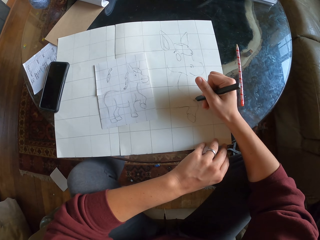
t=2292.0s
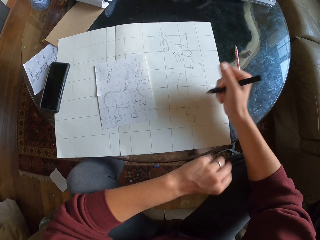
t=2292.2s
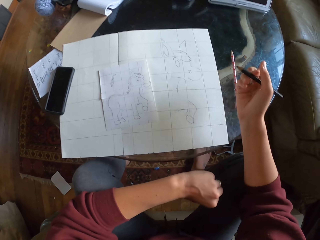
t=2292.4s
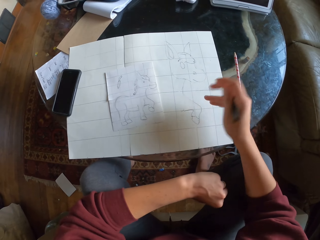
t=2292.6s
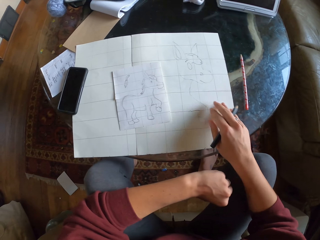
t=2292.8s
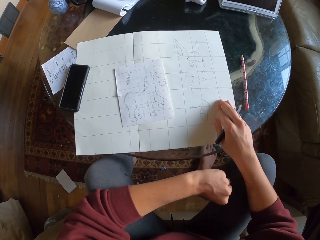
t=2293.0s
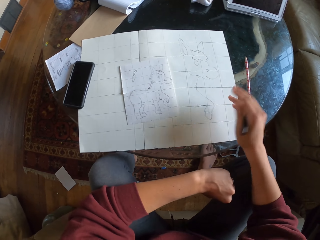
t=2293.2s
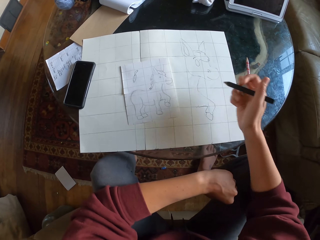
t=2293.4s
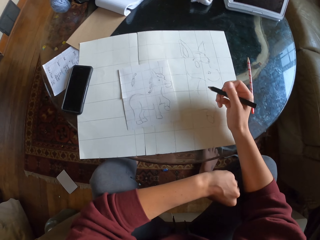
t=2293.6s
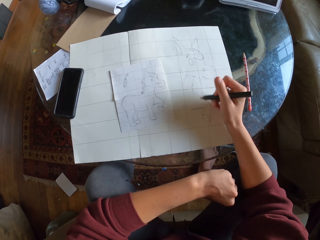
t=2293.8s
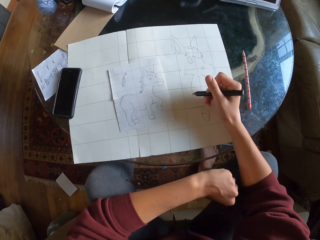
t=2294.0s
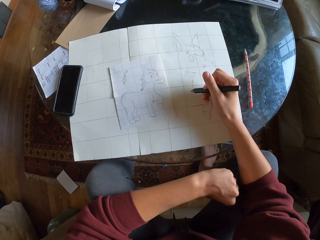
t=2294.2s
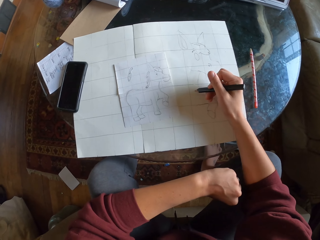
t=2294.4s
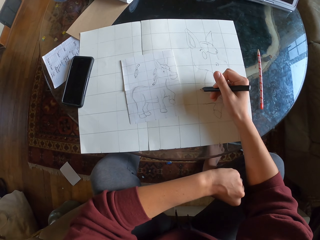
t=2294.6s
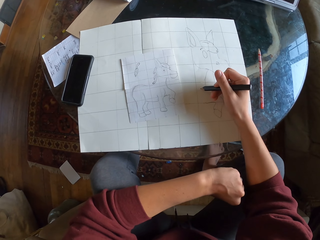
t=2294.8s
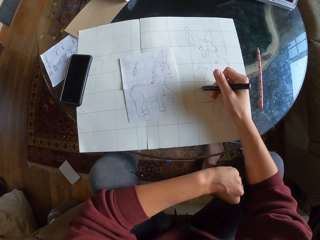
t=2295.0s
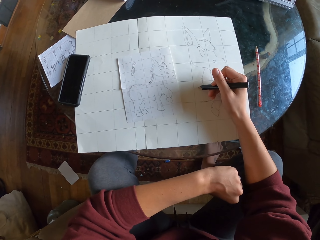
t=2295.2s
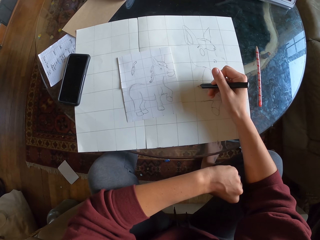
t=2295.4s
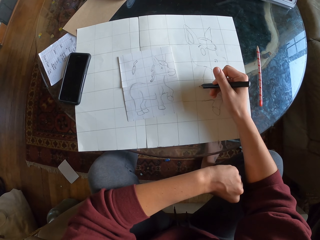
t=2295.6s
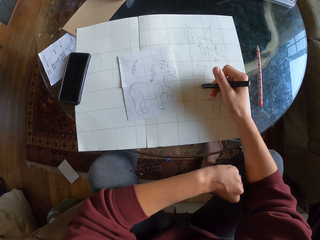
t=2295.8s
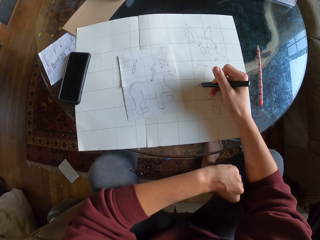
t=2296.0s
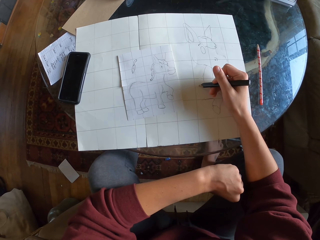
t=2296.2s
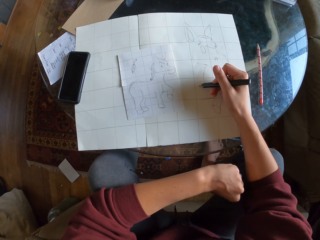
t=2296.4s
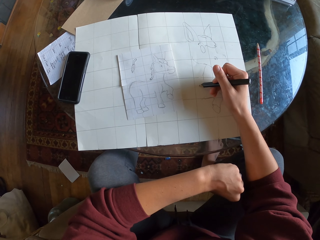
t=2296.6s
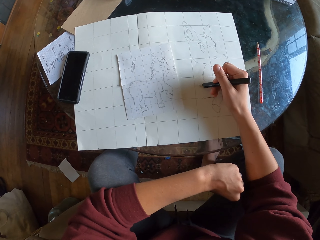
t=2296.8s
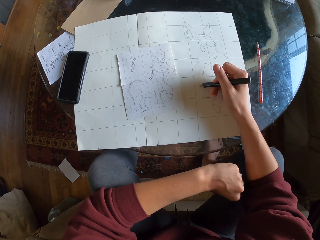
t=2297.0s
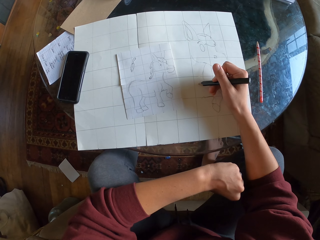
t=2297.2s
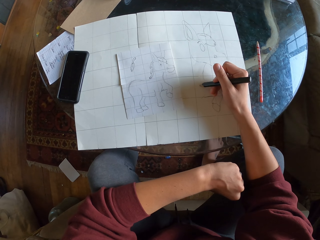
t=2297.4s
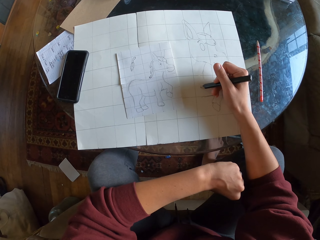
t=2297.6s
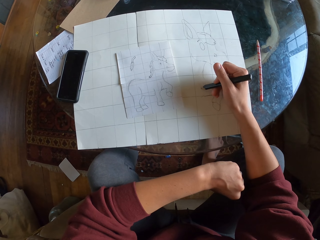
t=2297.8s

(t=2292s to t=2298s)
The camera wearer draws on a piece of paper.

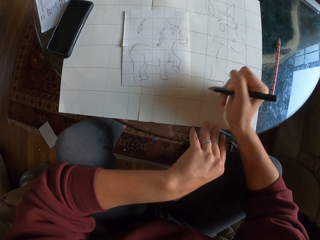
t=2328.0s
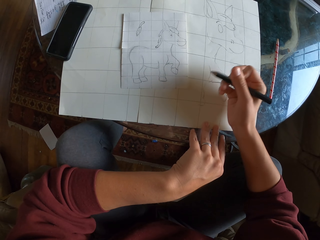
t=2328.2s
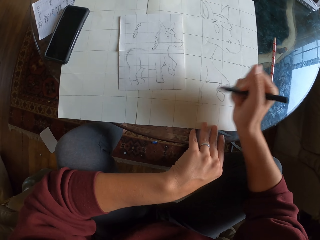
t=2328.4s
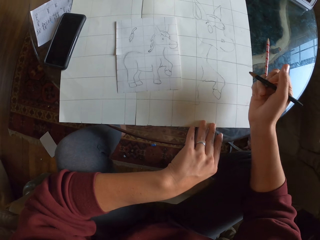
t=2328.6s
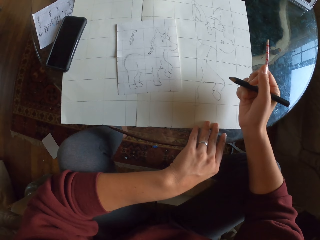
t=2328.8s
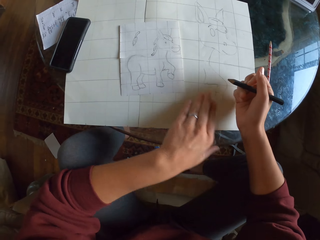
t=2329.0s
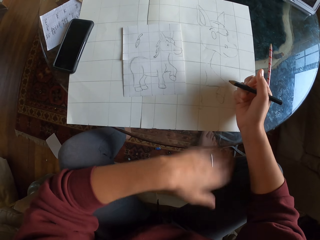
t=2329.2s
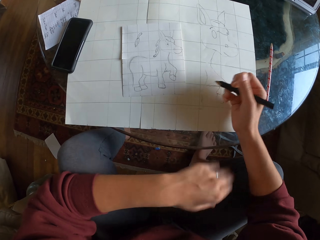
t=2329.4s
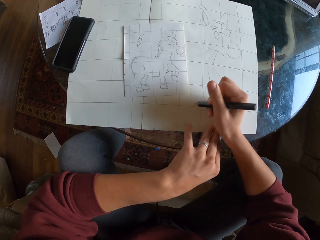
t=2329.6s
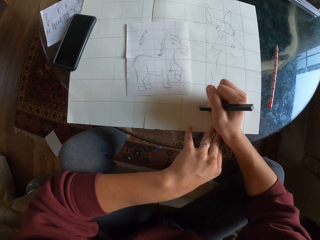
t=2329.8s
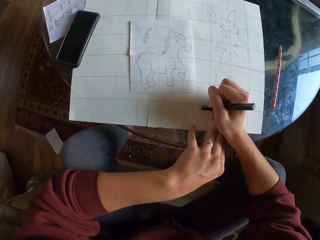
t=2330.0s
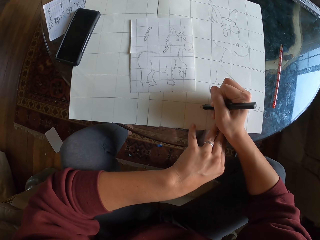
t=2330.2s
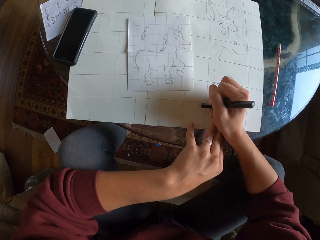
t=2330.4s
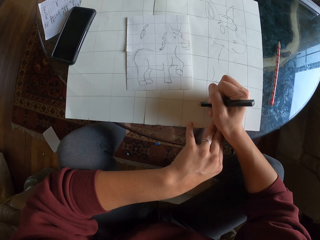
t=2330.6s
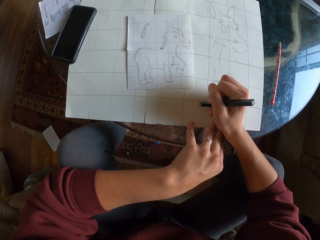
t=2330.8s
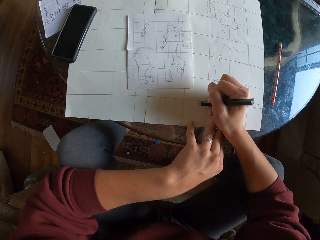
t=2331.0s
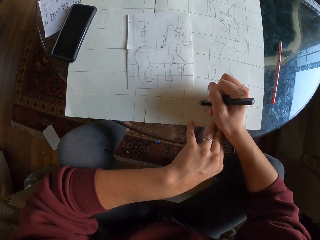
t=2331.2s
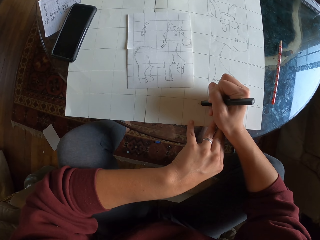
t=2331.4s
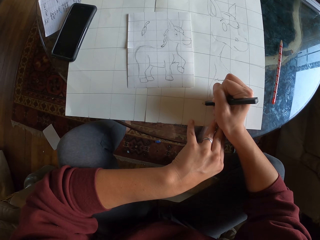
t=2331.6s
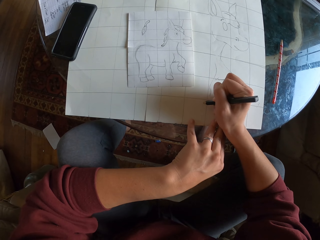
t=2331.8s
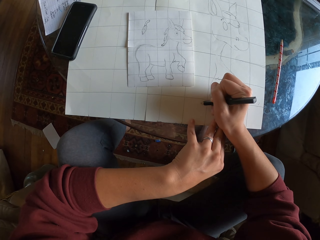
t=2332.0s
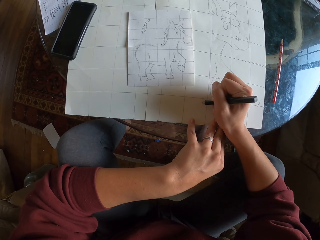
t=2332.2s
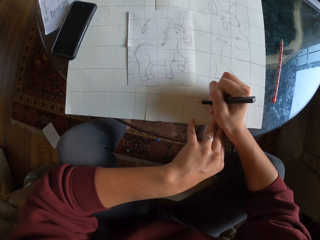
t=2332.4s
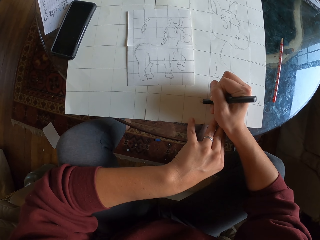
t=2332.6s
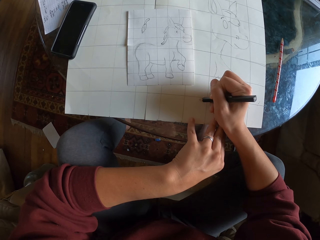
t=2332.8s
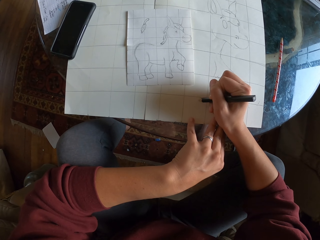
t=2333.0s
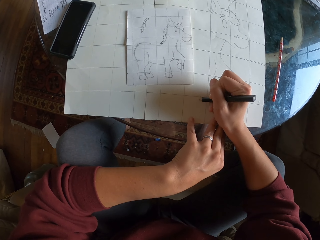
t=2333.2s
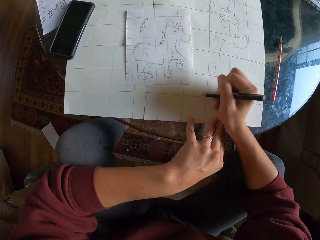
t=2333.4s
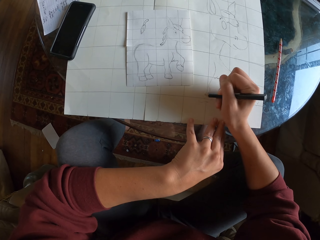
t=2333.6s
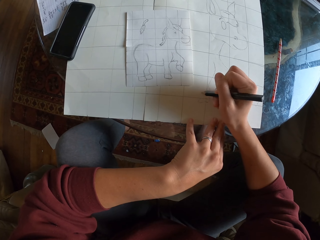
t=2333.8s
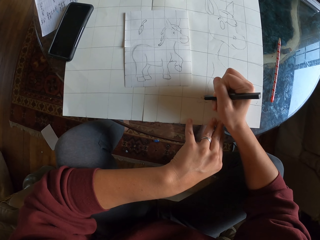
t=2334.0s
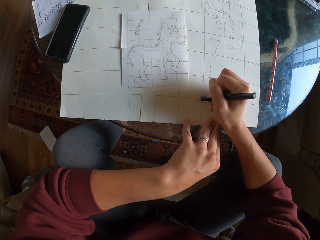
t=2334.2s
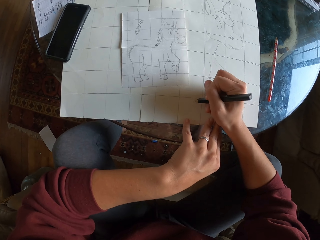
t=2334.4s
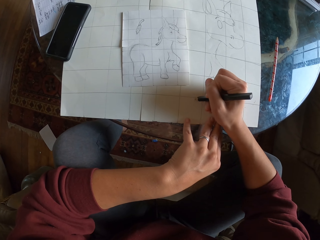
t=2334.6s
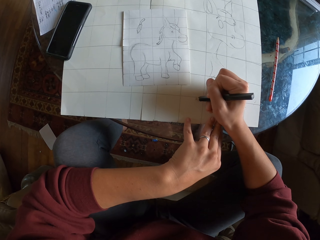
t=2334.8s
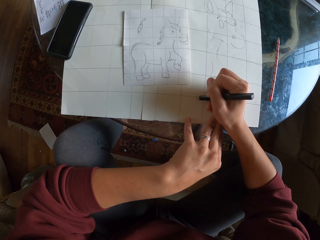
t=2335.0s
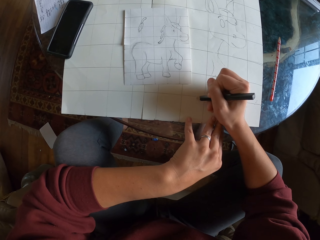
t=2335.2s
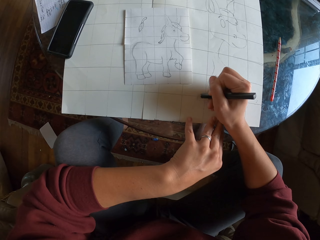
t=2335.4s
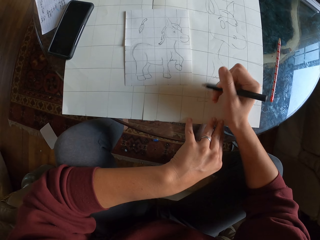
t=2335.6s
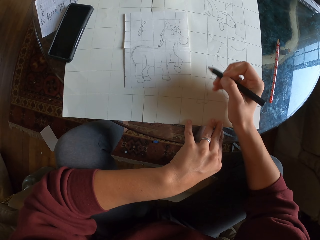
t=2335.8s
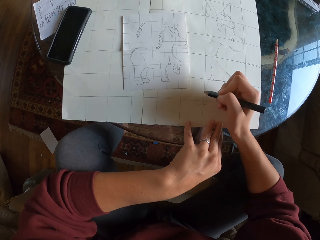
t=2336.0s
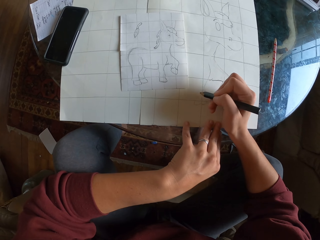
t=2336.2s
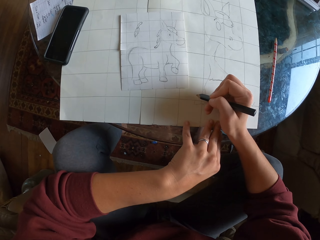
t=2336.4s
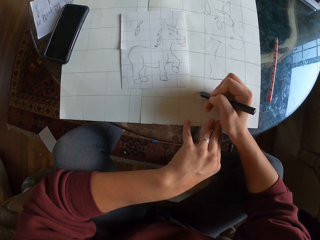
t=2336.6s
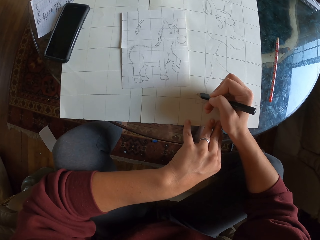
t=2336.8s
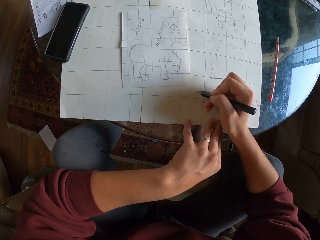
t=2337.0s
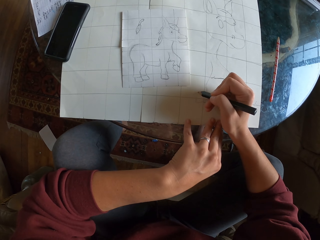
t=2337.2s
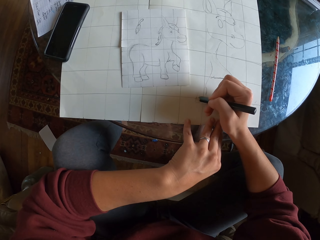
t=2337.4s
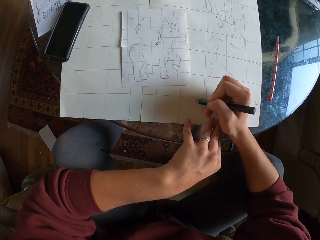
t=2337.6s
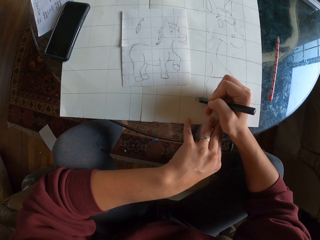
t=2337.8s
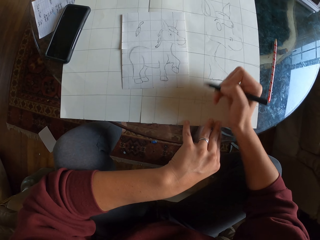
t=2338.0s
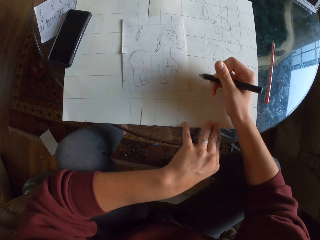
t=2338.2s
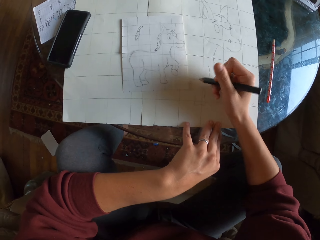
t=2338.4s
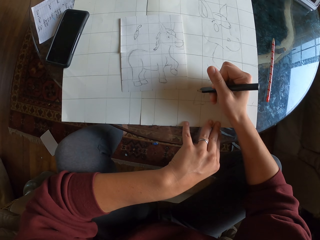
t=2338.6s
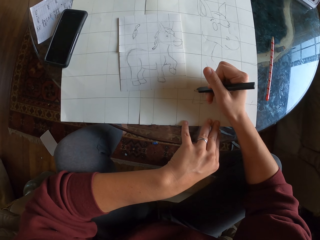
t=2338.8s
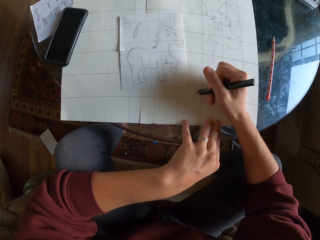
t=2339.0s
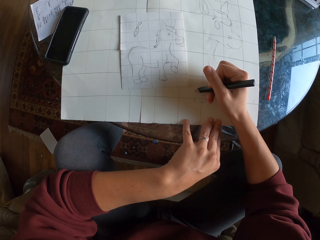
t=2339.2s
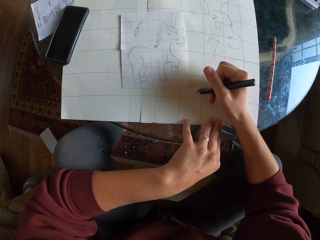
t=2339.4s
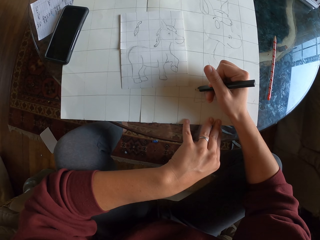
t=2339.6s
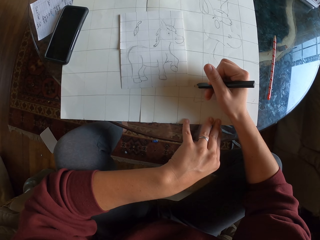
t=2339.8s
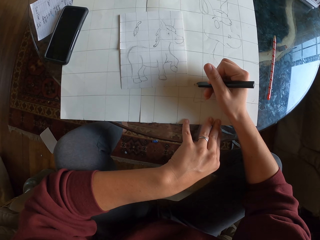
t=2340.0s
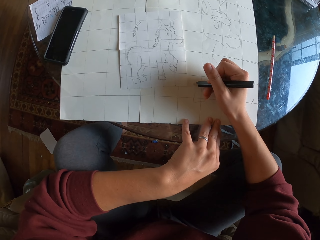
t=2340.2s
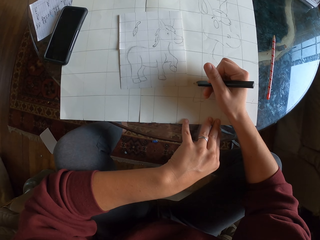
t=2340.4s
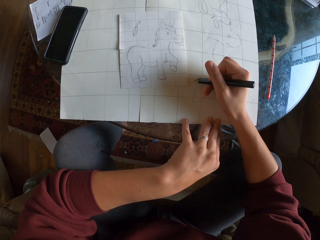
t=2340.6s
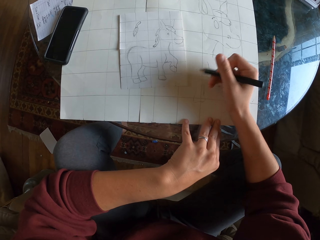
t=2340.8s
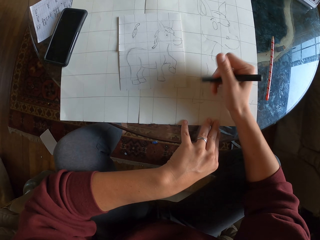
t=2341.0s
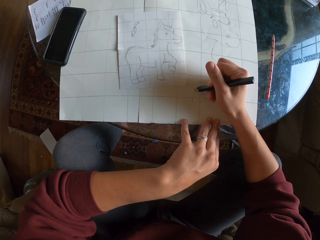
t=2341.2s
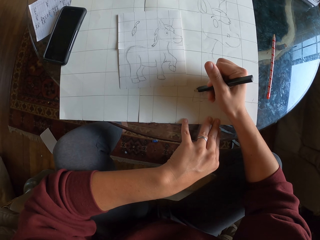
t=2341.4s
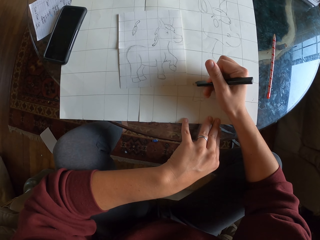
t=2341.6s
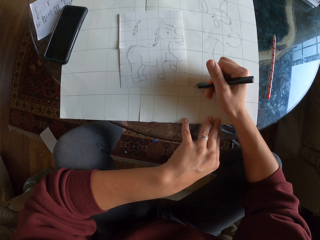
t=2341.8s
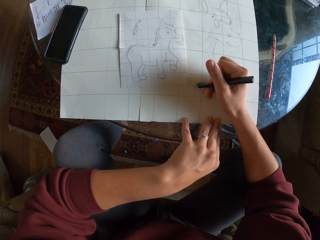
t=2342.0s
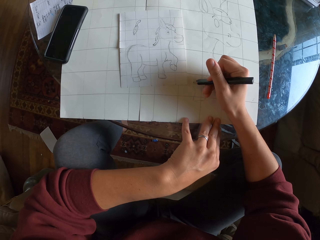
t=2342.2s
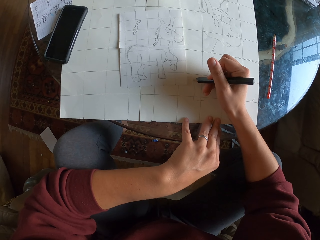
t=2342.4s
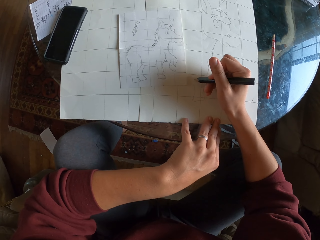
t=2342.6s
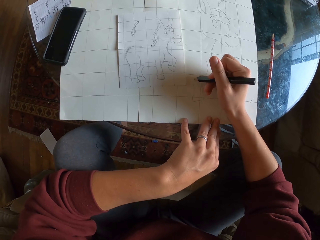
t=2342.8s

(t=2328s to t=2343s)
The camera wearer wipes the drawing paper with a hand. They draw on a piece of paper.
